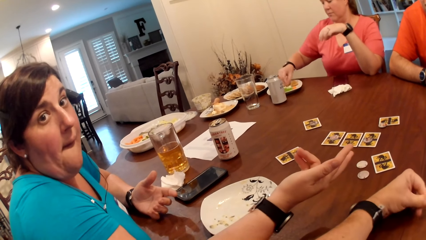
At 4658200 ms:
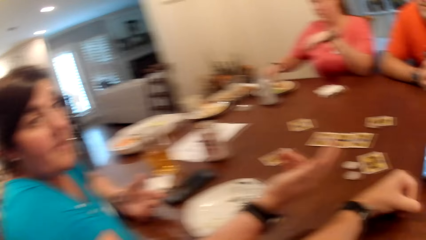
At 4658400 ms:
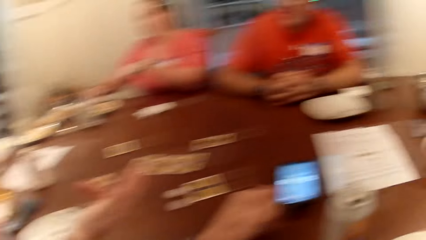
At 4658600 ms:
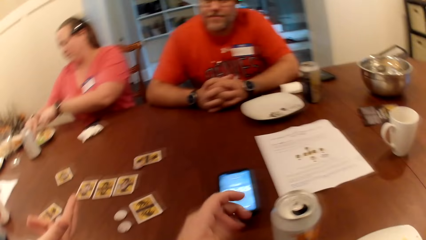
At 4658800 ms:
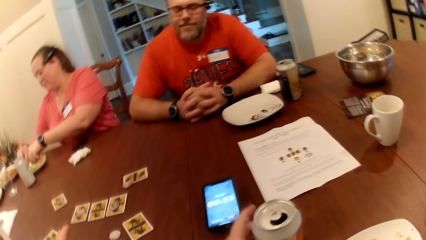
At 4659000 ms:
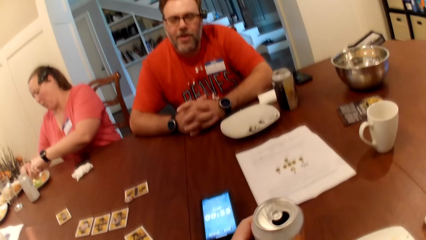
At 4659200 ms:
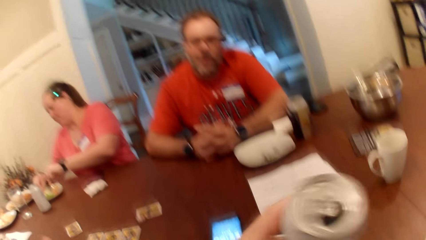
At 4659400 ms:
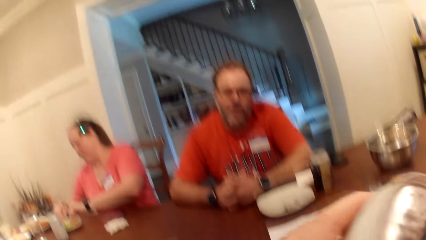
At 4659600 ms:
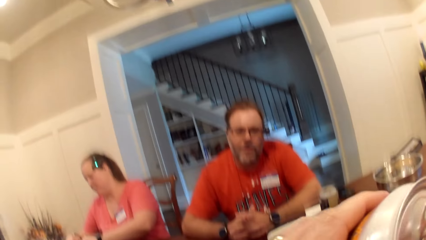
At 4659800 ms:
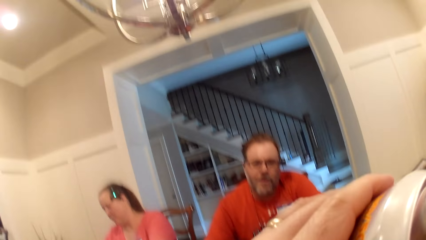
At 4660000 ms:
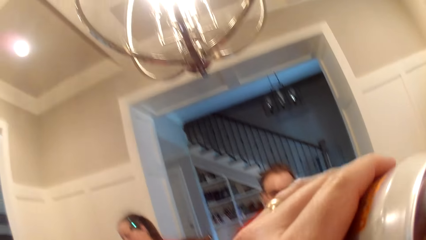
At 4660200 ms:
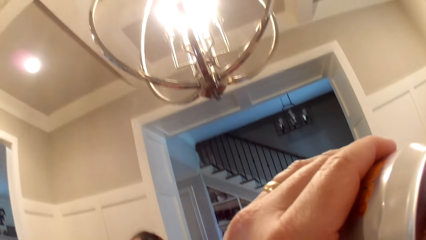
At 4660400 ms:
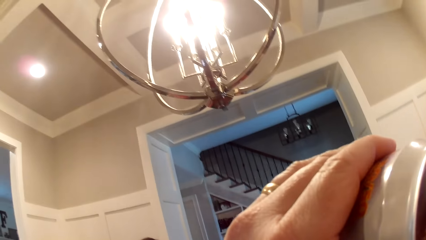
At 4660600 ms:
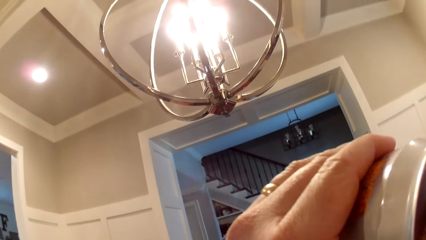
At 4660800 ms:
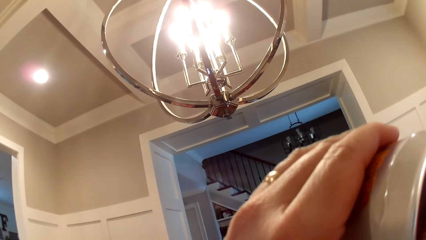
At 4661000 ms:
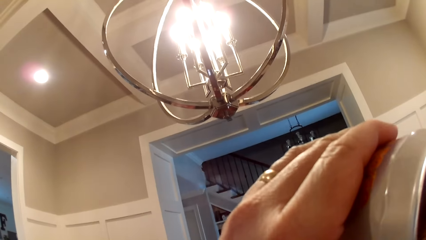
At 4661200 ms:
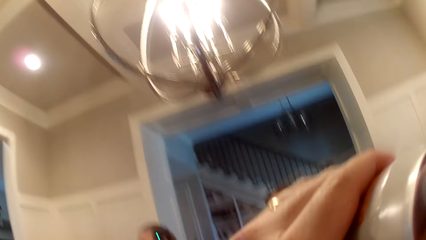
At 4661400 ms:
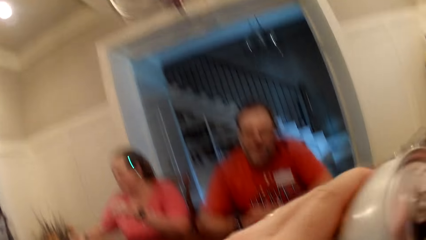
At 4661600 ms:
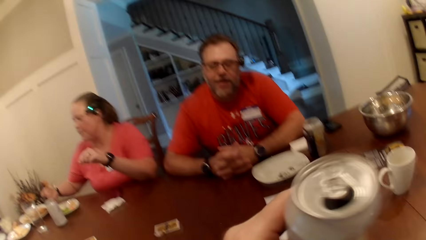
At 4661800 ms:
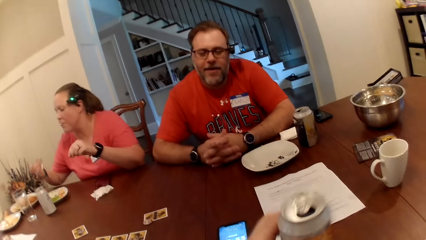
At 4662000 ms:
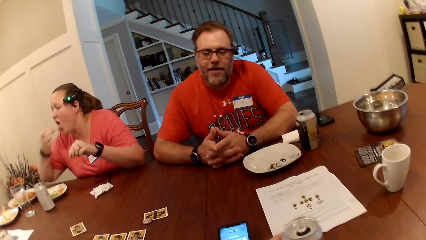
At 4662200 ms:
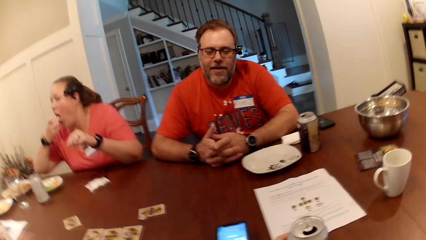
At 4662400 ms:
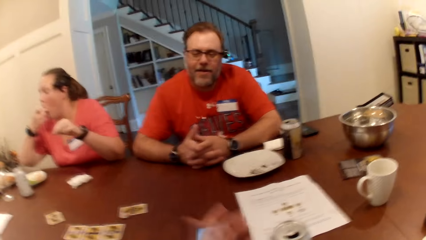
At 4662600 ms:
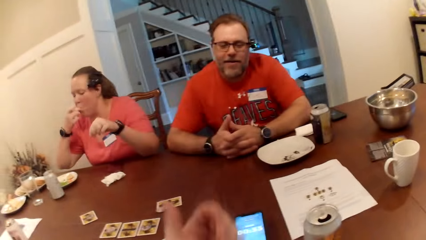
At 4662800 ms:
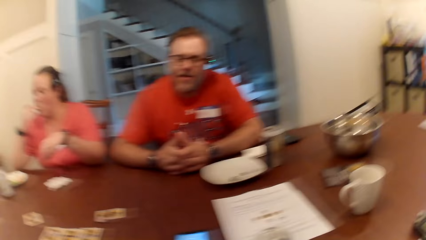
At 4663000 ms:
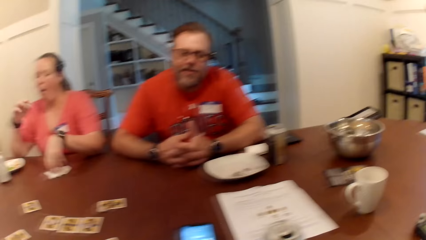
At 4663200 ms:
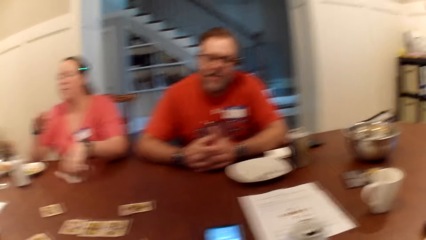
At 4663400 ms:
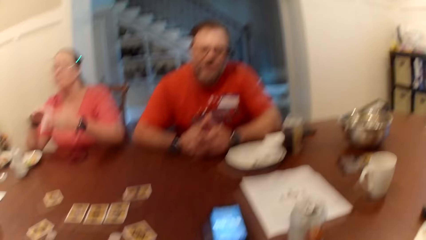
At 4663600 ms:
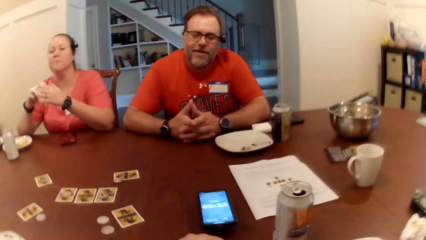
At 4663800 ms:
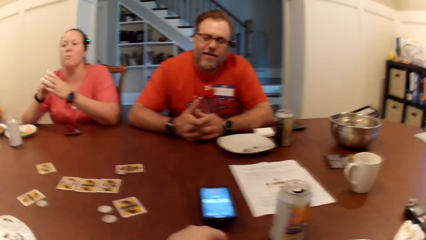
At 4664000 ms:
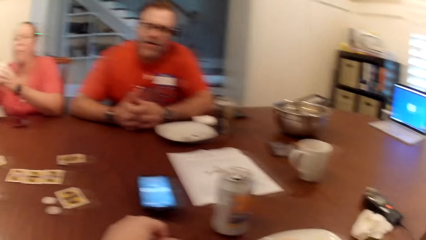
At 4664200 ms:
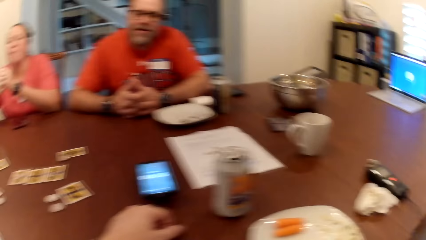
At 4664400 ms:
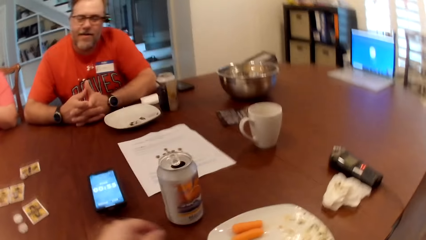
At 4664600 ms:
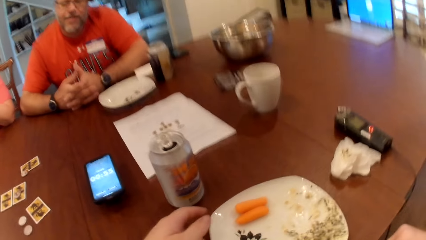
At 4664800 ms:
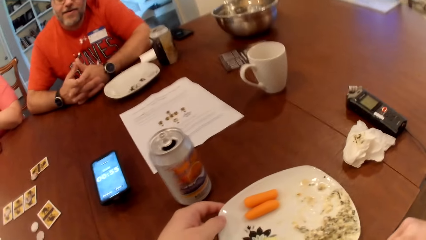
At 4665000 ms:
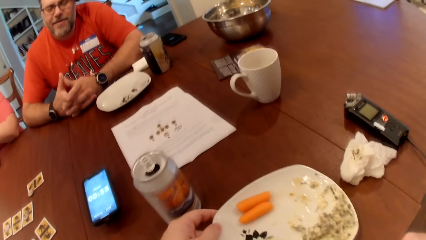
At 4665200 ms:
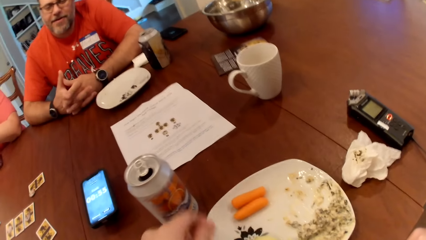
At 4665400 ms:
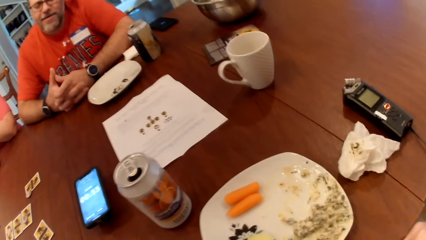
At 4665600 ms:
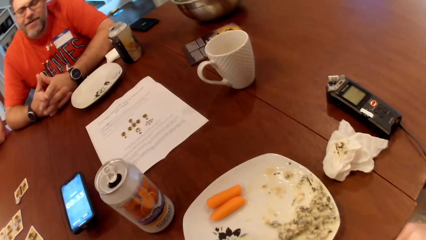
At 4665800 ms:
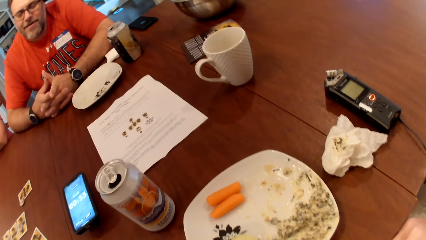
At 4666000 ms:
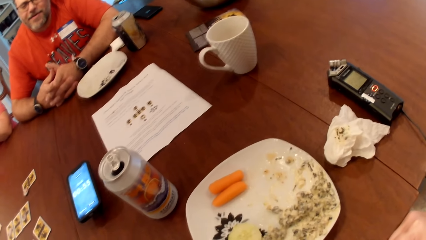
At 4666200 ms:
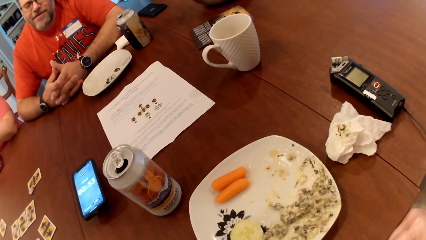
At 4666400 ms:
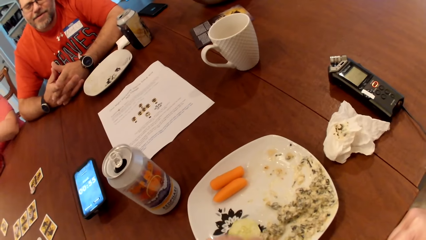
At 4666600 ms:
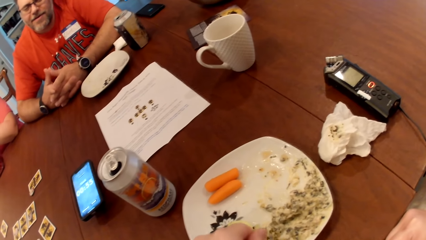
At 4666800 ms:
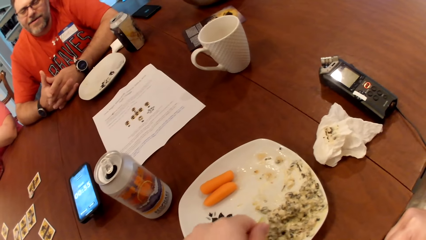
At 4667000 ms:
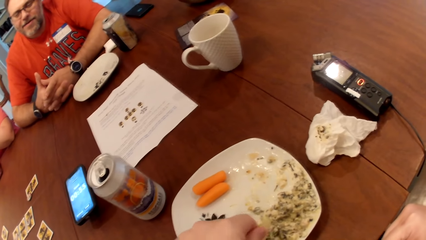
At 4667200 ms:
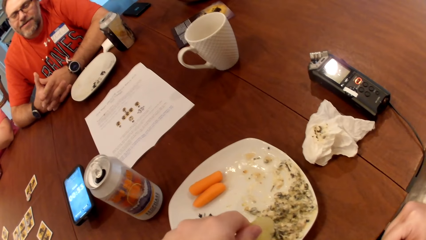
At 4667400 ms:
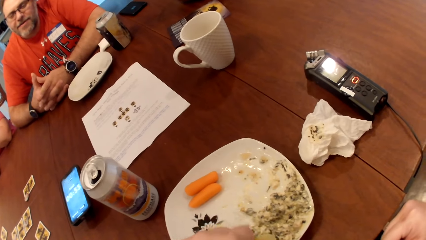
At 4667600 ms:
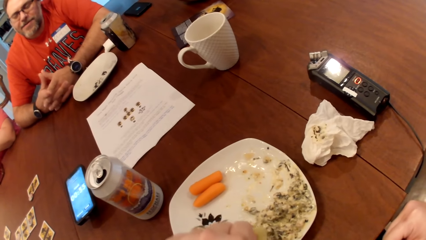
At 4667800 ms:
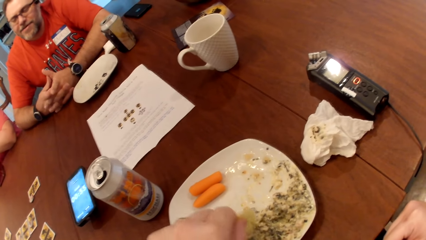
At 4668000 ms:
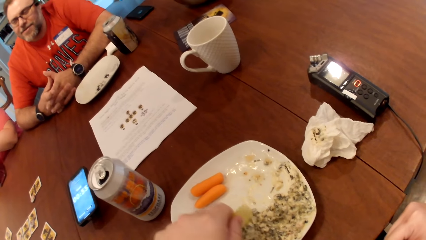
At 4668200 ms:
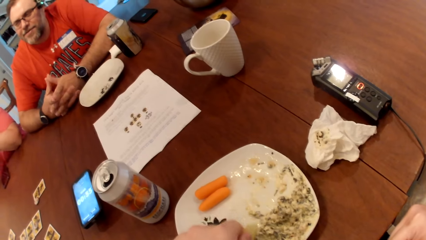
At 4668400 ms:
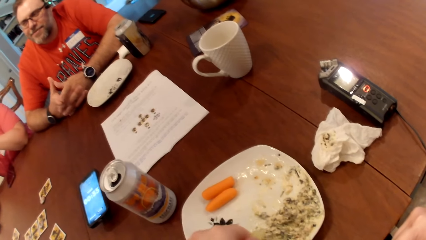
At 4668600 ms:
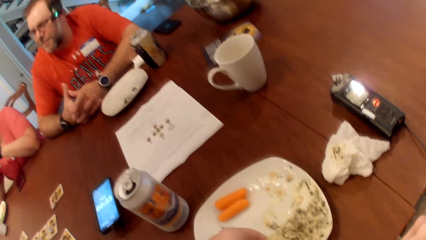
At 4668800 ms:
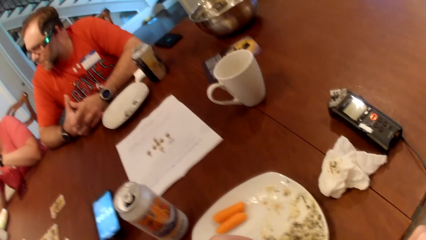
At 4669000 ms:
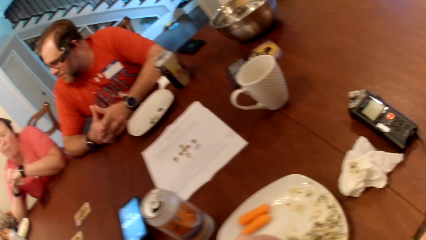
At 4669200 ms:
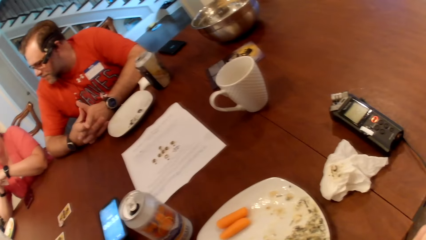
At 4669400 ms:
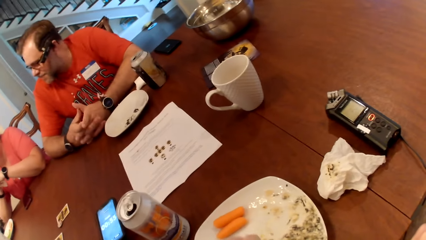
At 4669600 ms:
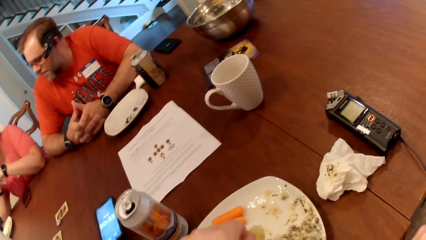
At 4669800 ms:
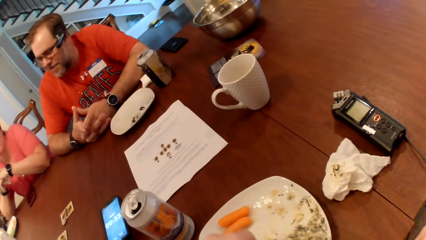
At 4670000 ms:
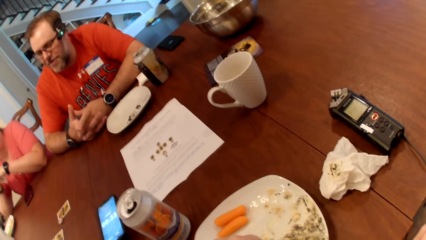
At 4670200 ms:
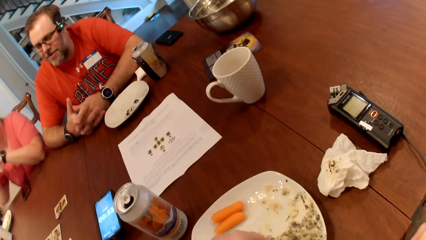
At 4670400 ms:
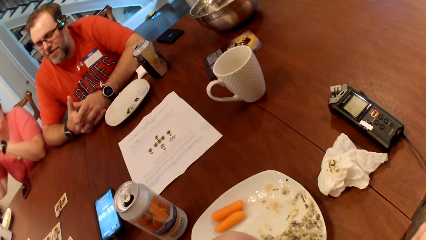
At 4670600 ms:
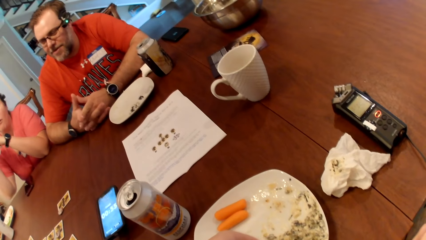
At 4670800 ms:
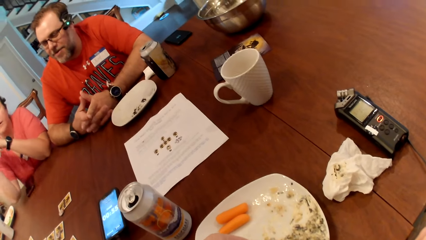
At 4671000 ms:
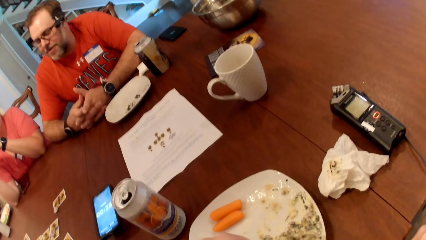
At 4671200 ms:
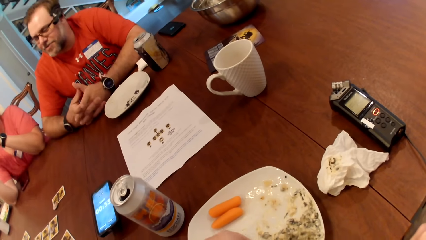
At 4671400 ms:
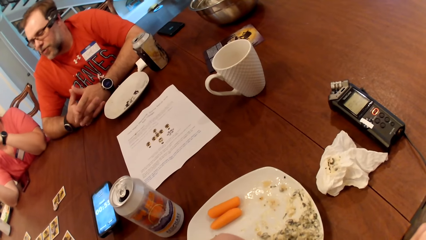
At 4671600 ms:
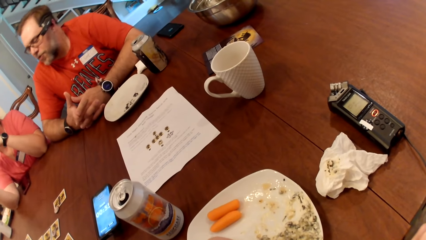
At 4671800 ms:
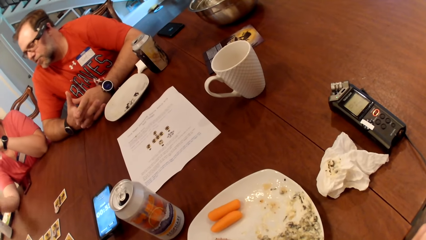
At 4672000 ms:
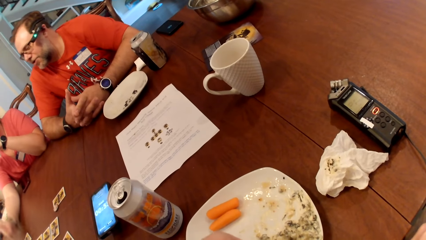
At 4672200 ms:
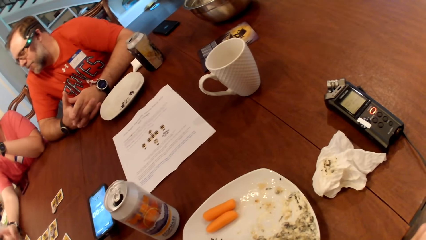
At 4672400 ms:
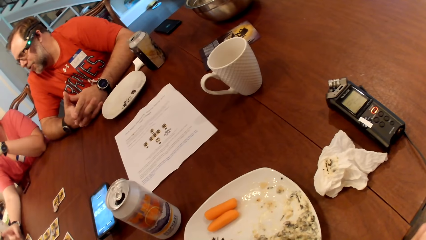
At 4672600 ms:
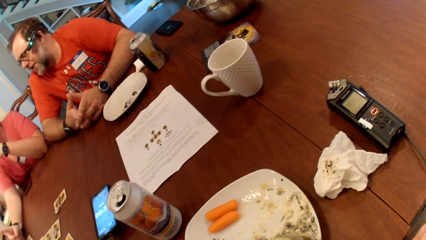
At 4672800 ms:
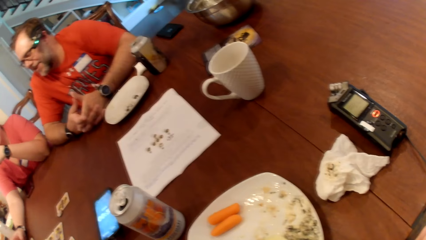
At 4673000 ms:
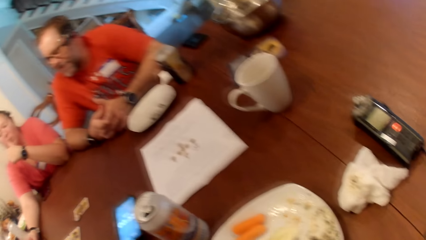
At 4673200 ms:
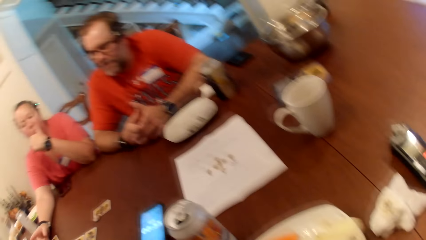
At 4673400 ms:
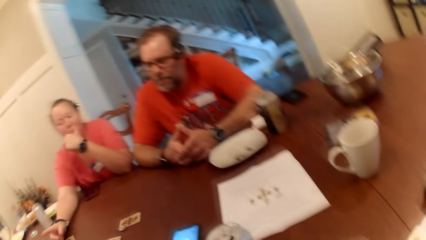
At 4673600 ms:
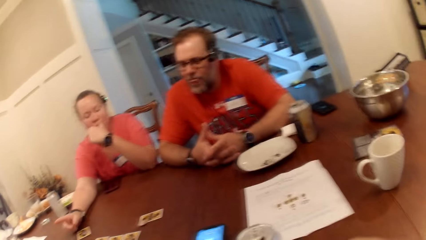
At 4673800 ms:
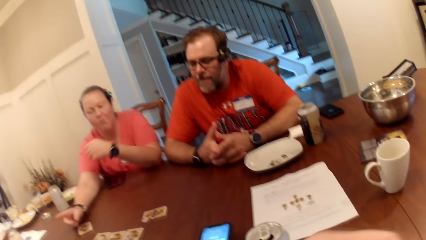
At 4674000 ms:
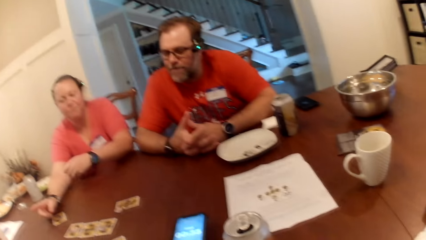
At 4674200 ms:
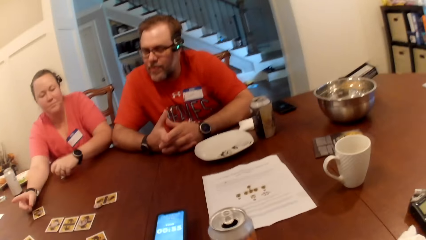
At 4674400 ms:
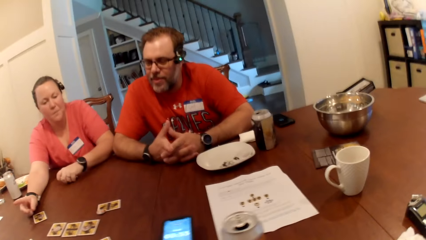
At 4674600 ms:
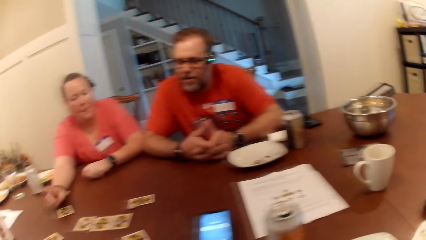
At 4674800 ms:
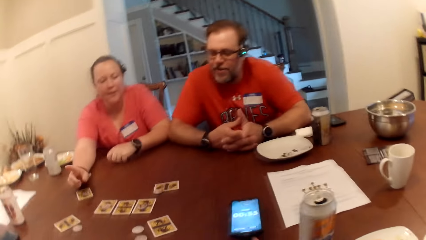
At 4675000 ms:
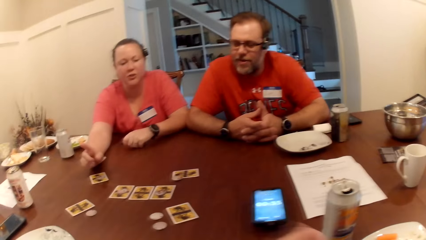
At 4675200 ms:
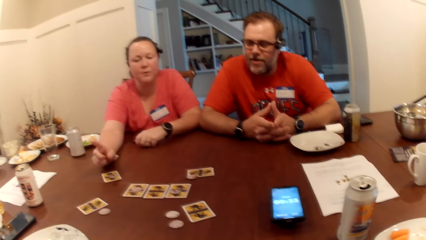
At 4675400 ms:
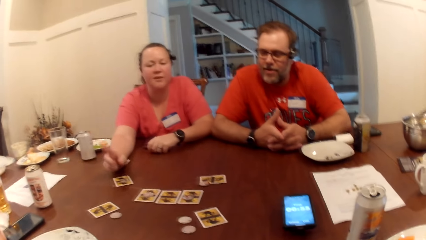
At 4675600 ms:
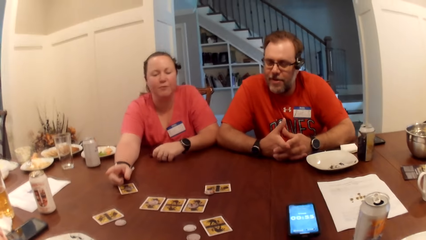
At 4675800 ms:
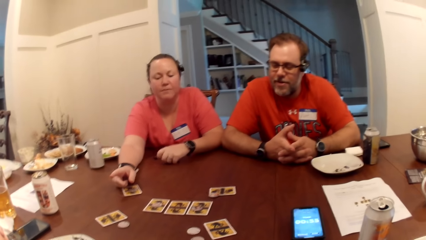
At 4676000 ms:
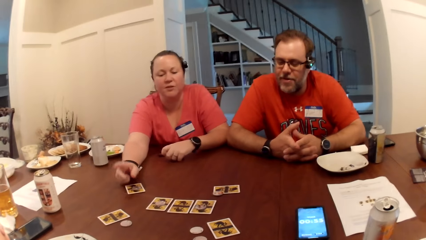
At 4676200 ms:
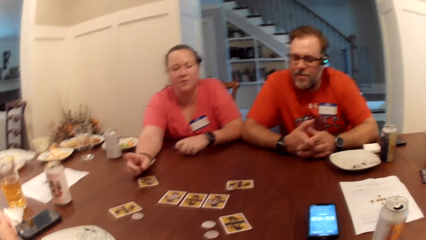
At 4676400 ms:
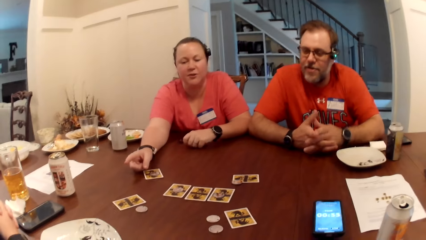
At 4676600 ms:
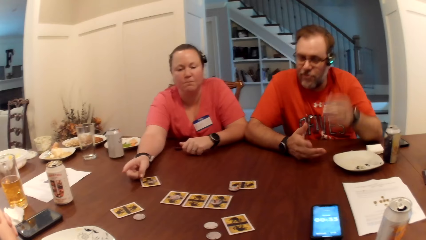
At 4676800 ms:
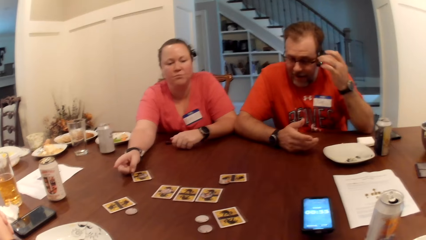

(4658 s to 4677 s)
The woman scoops sauce from the plate with the banana in her right hand. The camera wearer picks up a can of beer on the table with his left hand. He drinks from the can of beer in his left hand. He drops the can of beer on the table with his left hand. The woman eats the banana in her right hand. The camera wearer sits on the chair on the floor. The woman picks up a tissue with her left hand and cleans her hand with the tissue. The camera wearer moves a plate on the table with his left hand. He sits on the chair on the floor. He scoops sauce from the plate on the table with a chip in his left hand. The woman points to another woman. The camera wearer sits on the chair on the floor.
